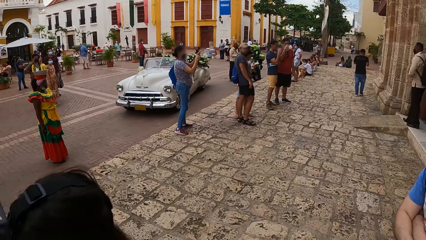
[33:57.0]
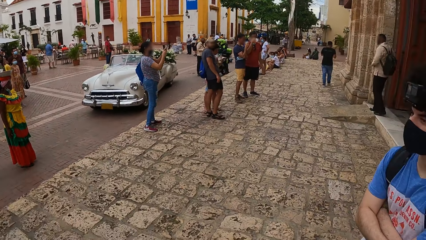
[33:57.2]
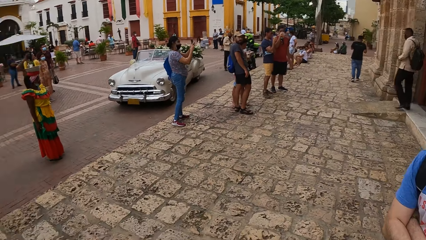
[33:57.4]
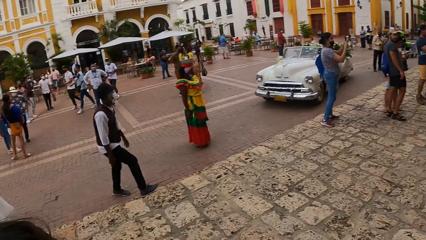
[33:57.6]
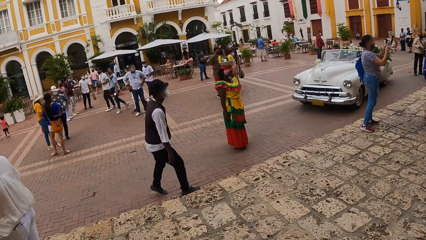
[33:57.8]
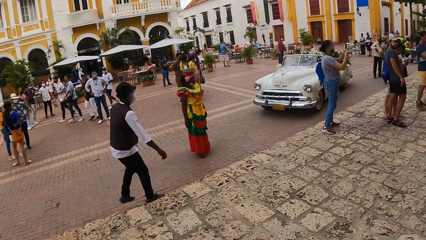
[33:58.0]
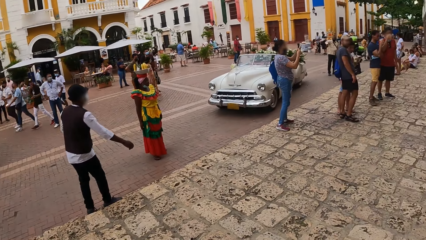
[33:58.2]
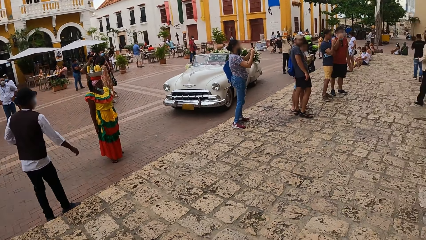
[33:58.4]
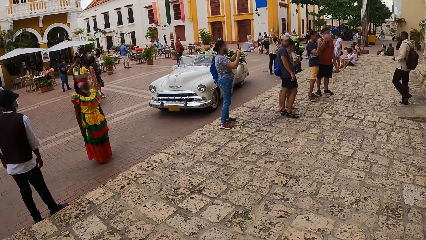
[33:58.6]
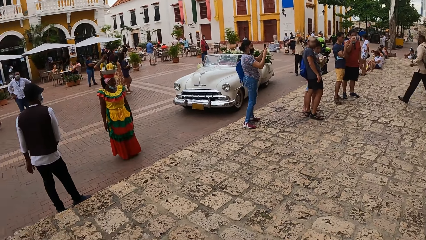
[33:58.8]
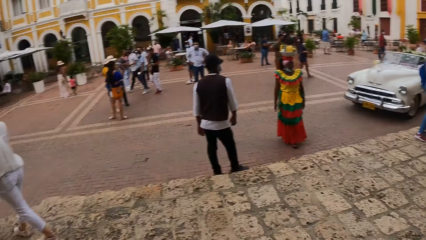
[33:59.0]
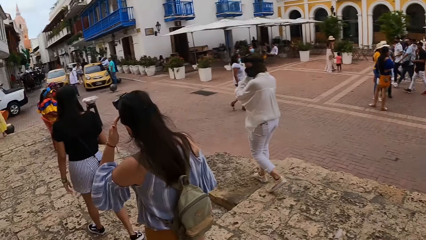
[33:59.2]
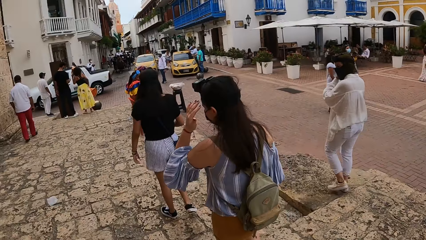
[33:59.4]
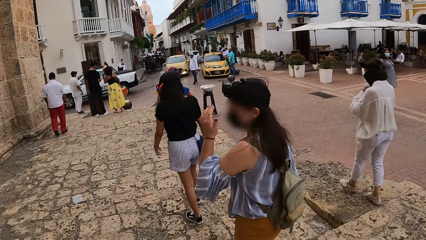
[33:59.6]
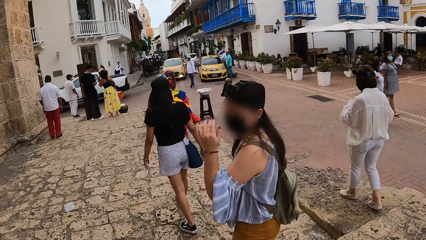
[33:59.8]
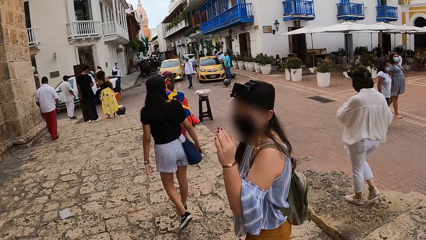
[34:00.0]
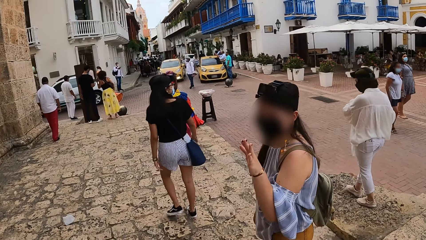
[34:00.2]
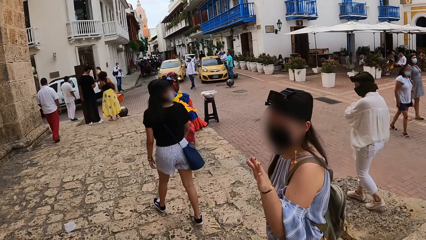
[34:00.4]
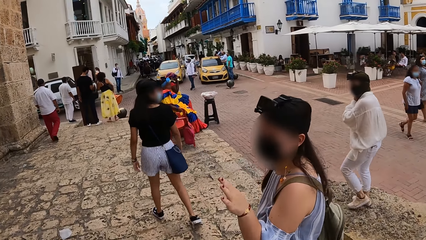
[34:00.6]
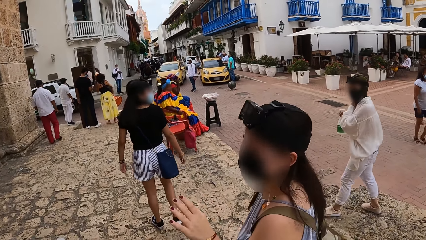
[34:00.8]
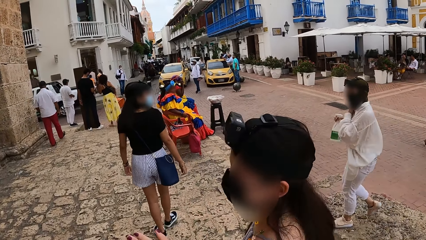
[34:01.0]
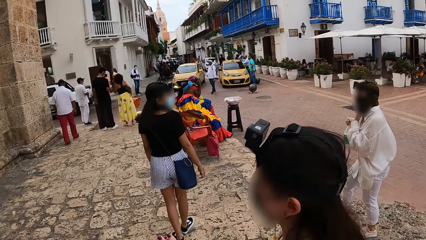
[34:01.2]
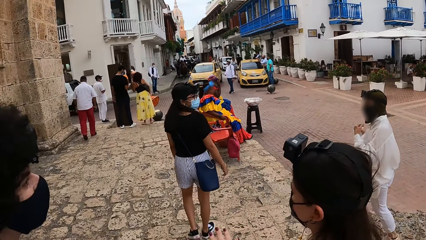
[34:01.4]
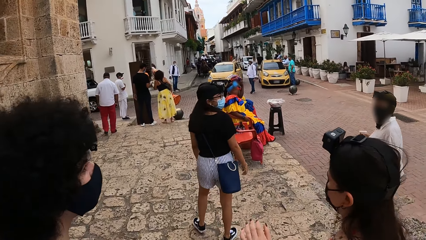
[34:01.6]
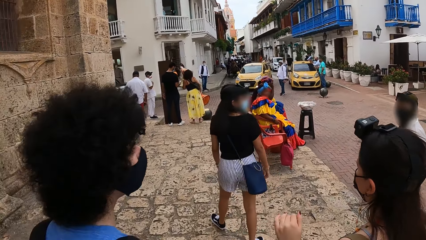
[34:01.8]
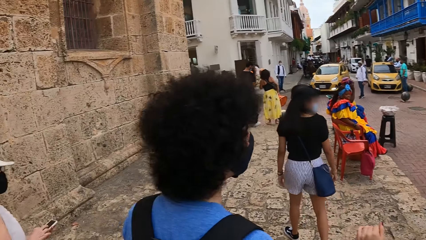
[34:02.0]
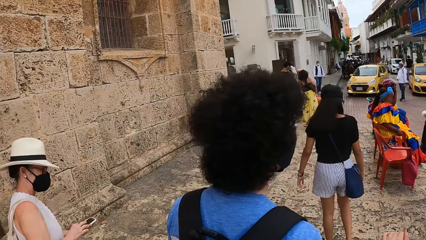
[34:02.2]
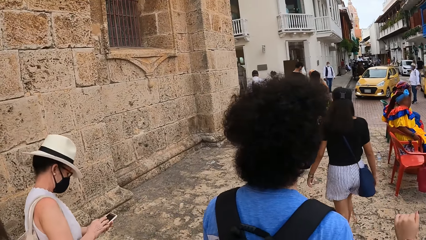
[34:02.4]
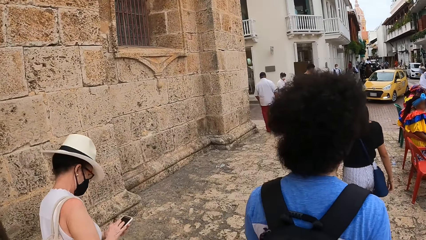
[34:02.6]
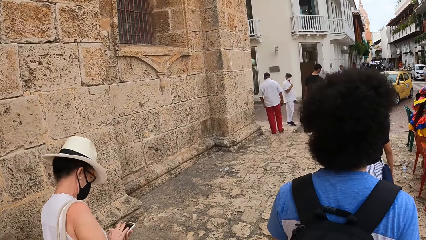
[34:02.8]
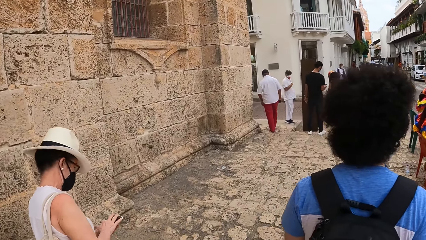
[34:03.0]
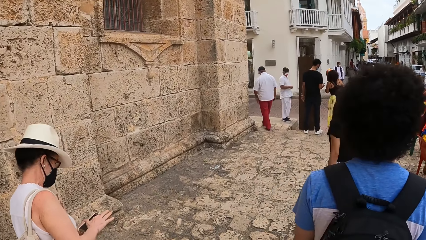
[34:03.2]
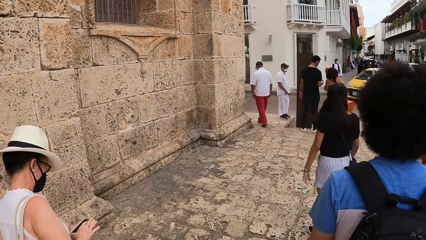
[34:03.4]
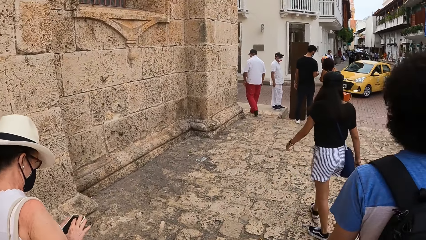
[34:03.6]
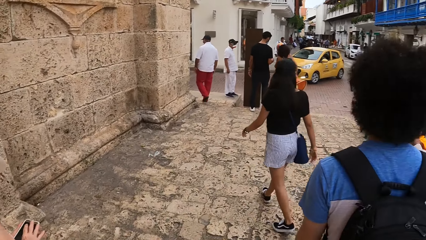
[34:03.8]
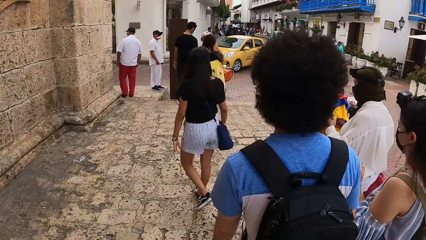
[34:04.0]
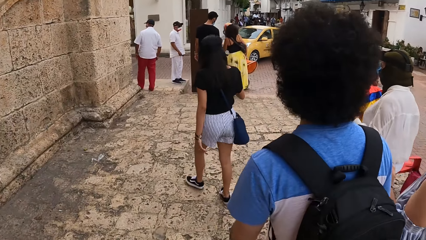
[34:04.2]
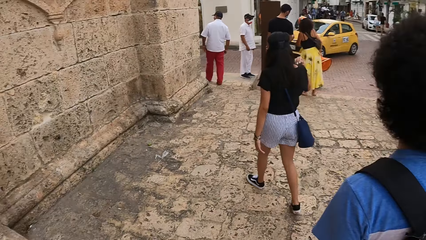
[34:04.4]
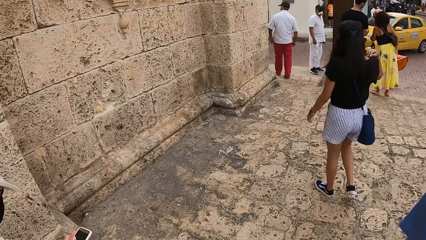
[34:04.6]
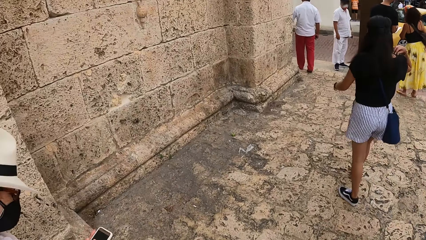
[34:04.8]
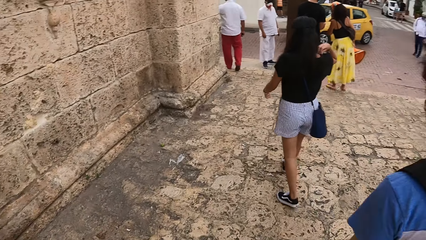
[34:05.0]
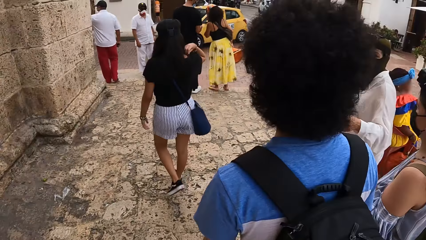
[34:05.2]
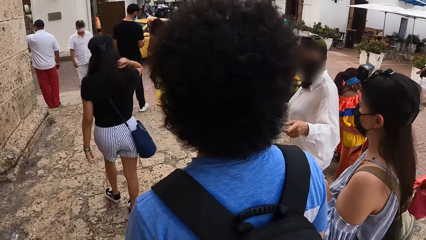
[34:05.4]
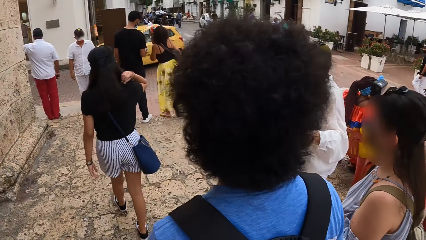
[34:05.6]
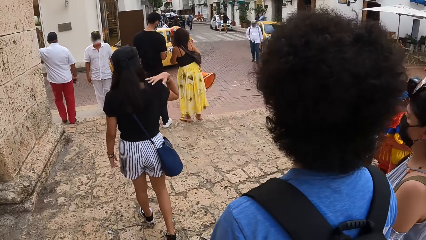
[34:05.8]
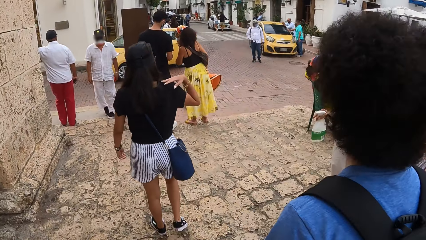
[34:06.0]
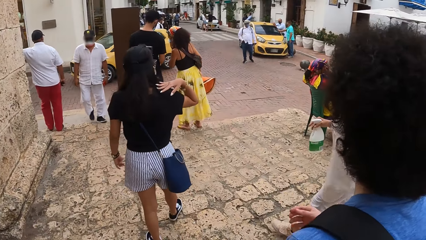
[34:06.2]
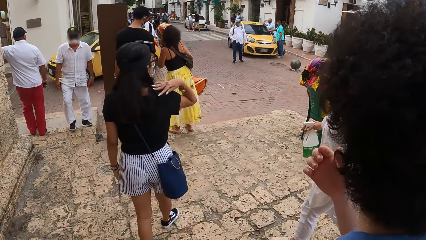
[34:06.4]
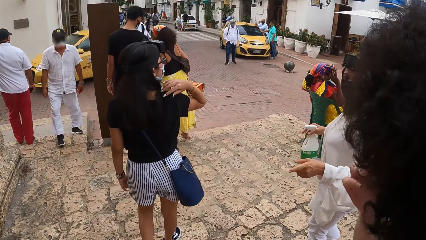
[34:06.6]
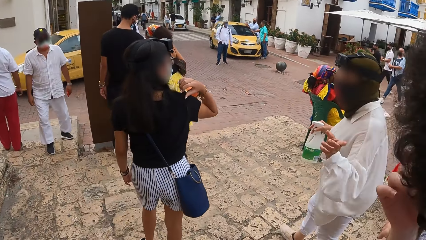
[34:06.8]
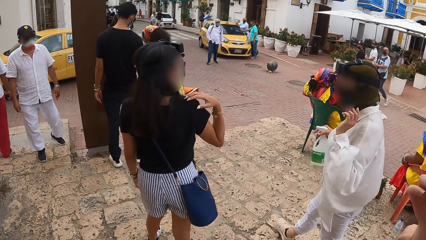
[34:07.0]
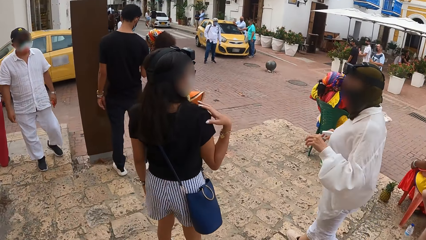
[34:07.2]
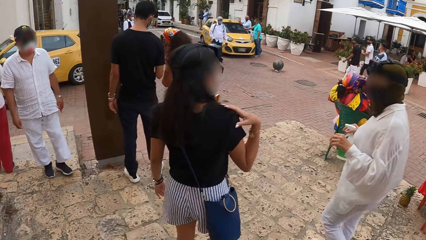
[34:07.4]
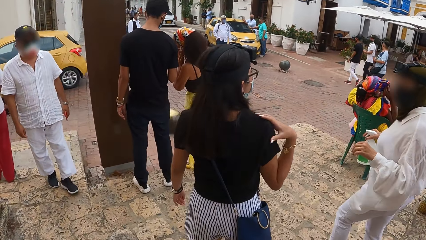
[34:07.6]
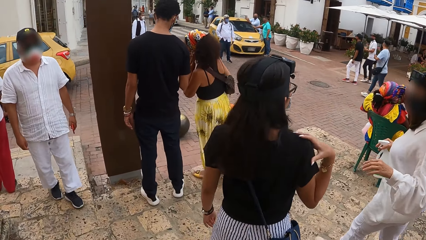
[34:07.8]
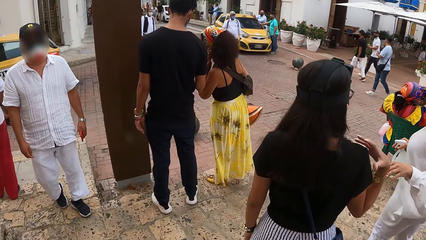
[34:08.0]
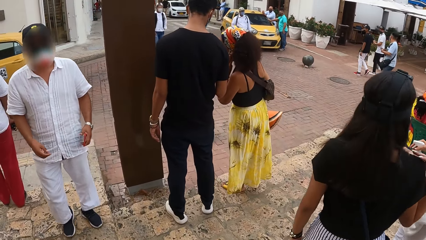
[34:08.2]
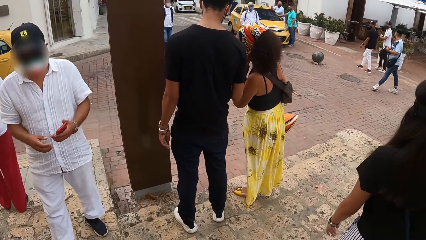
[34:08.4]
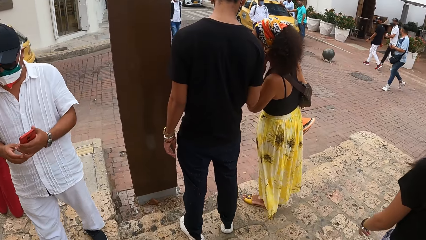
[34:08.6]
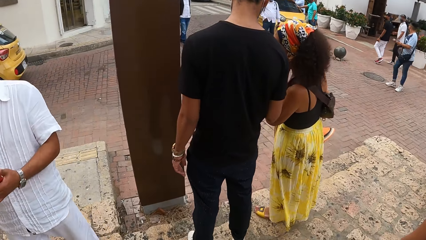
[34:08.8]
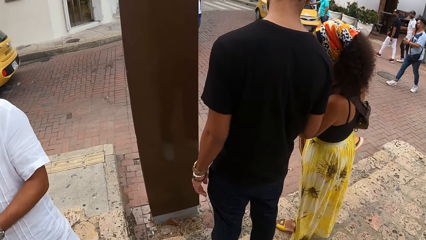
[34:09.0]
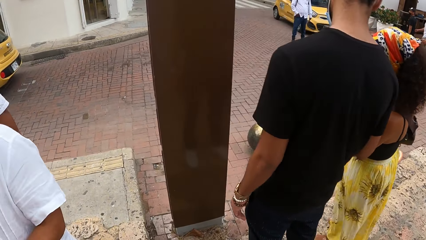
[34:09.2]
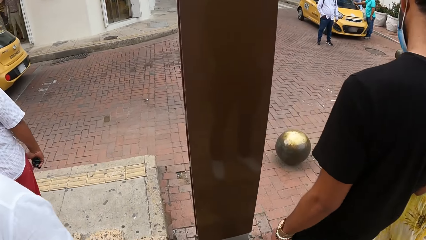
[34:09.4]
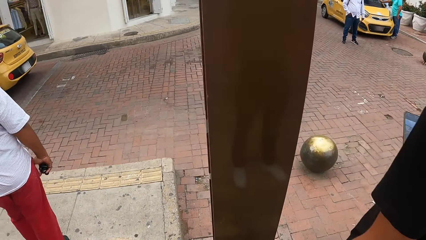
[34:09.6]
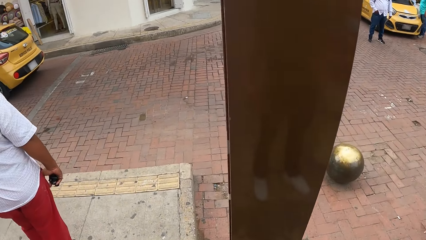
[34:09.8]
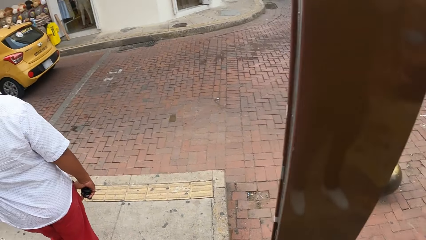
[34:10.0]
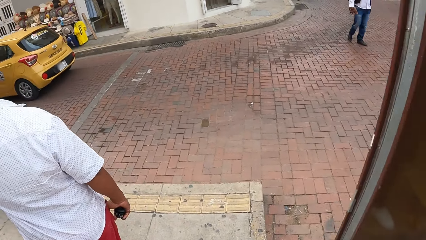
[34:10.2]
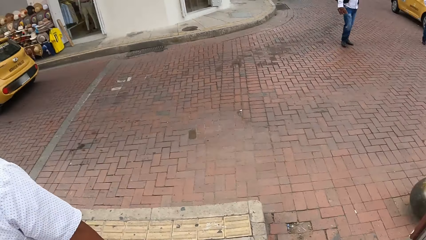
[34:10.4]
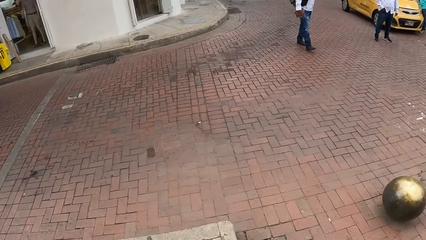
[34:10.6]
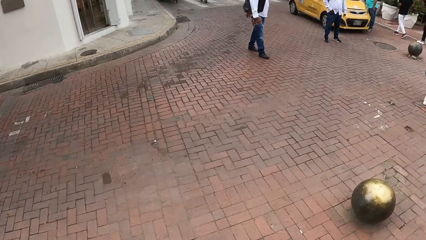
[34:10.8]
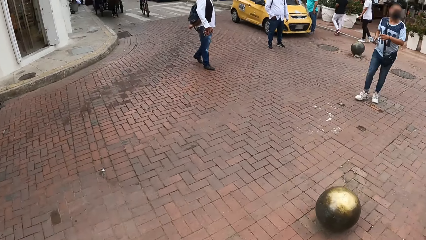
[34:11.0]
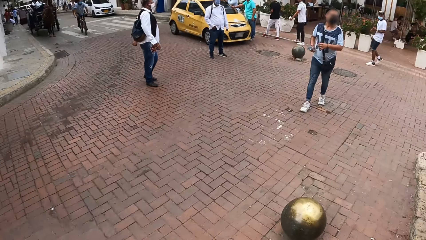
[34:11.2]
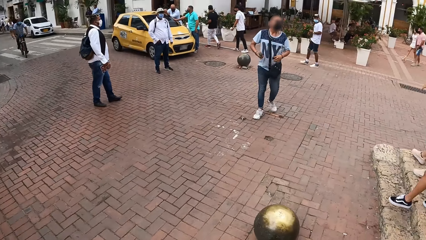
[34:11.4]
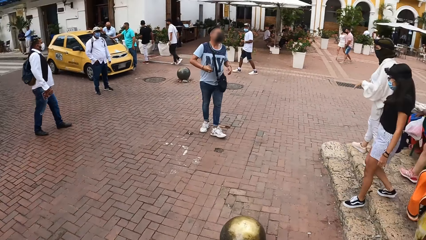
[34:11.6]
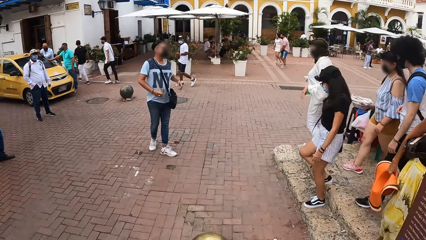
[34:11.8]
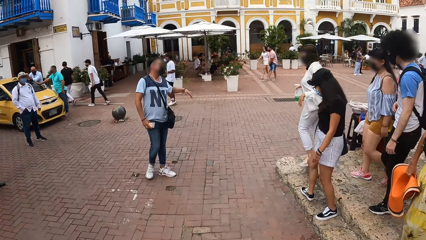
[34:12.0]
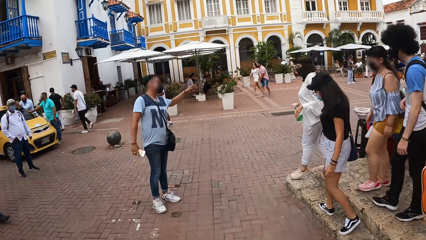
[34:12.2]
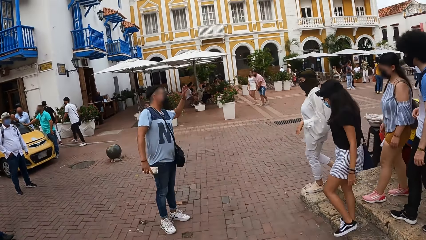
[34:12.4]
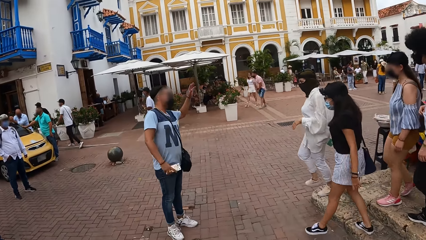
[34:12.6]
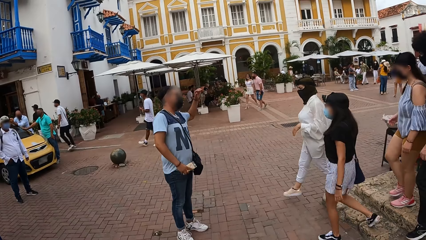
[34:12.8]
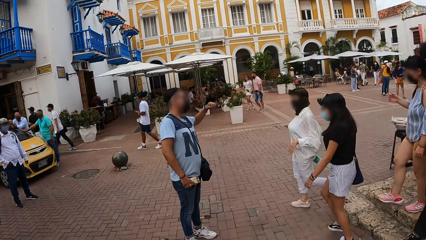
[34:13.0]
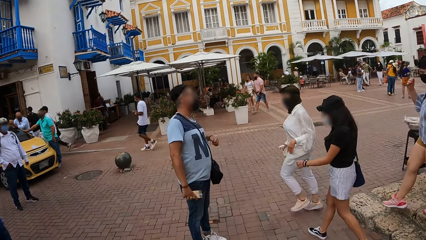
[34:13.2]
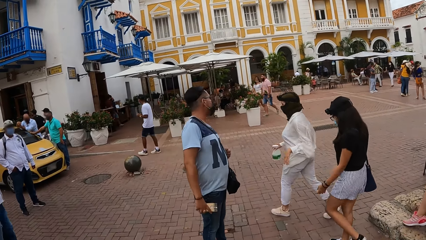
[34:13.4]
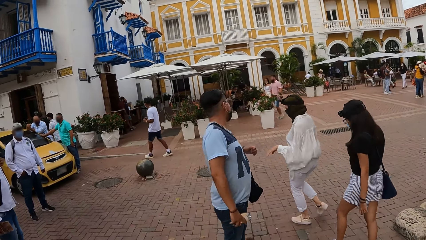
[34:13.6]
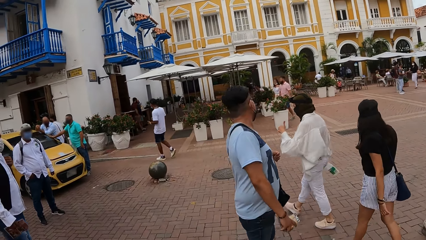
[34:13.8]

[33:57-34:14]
The camera wearer walks on the pavement. They converse with a person. They walk on the pavement. Another person carries a bottle.
